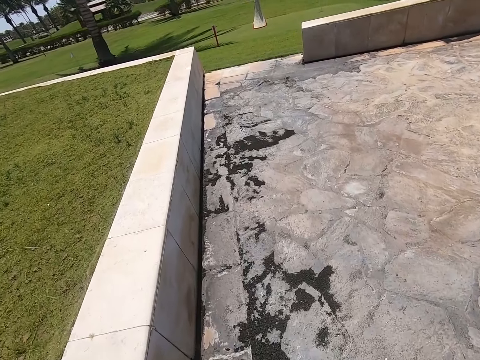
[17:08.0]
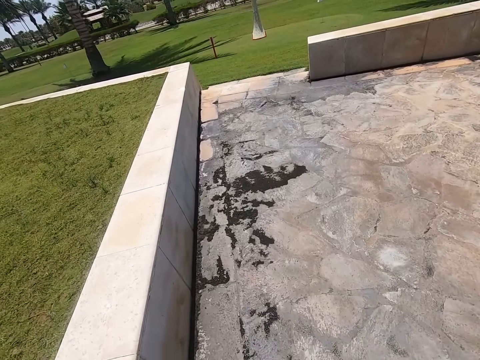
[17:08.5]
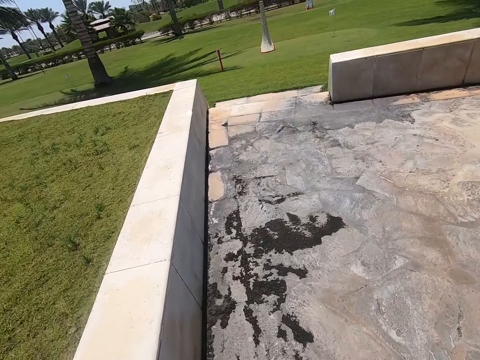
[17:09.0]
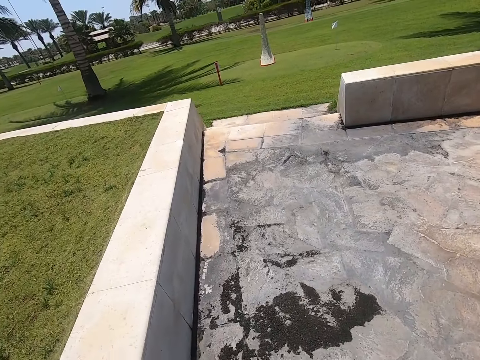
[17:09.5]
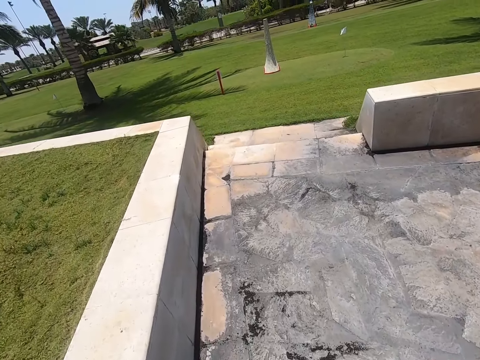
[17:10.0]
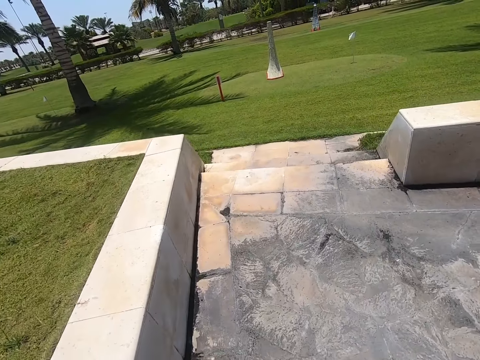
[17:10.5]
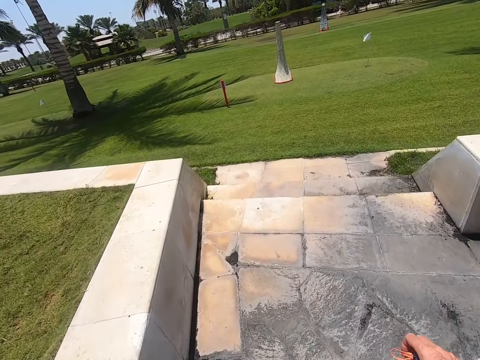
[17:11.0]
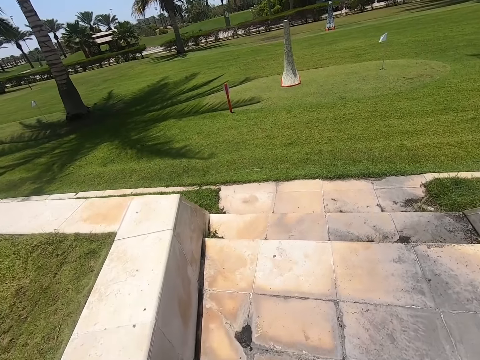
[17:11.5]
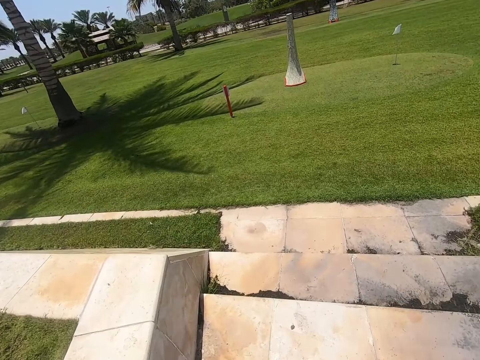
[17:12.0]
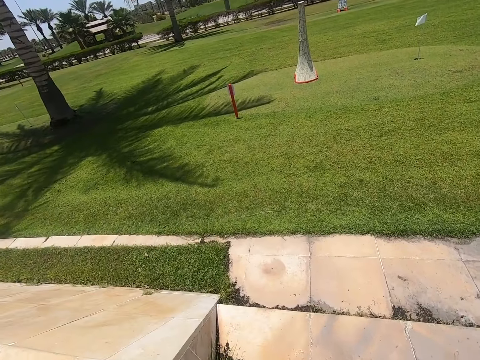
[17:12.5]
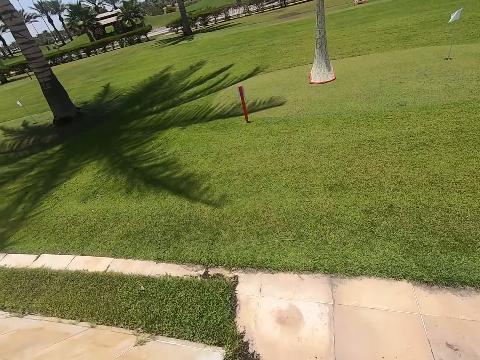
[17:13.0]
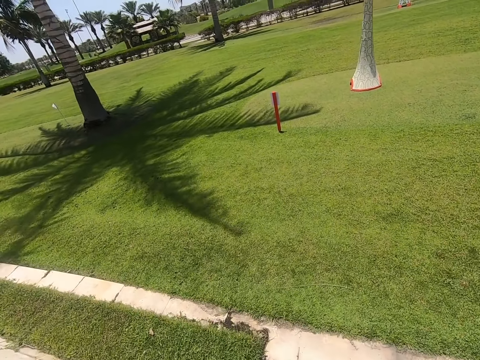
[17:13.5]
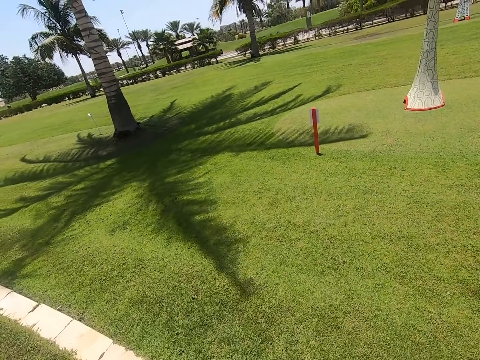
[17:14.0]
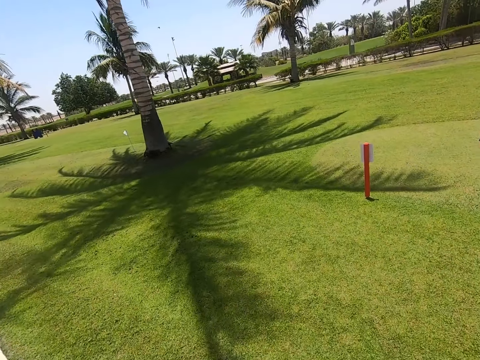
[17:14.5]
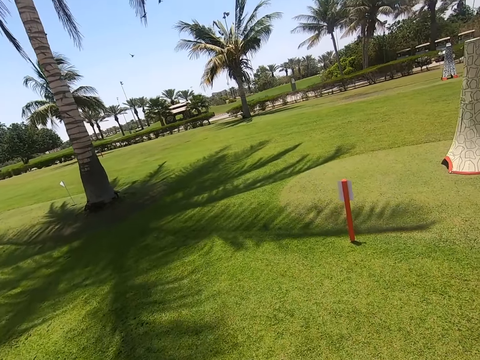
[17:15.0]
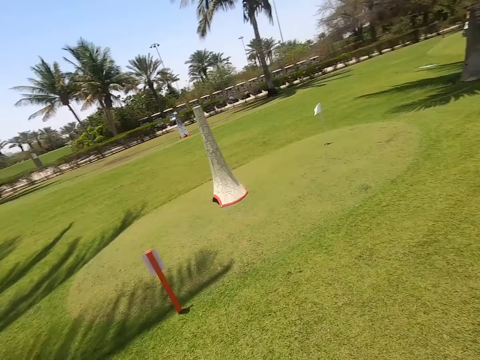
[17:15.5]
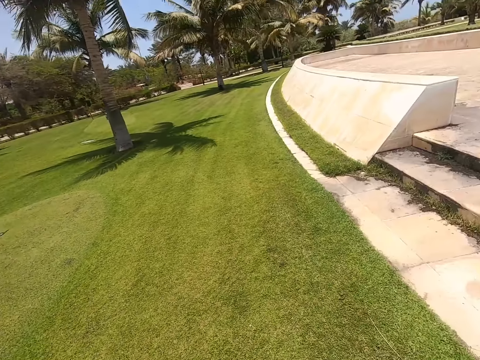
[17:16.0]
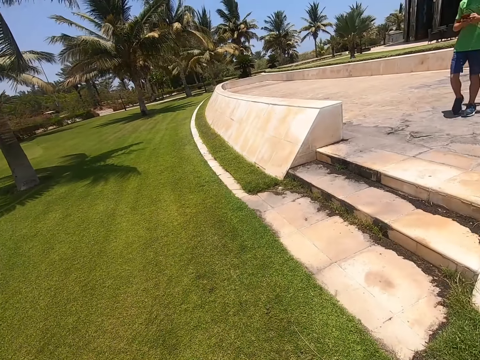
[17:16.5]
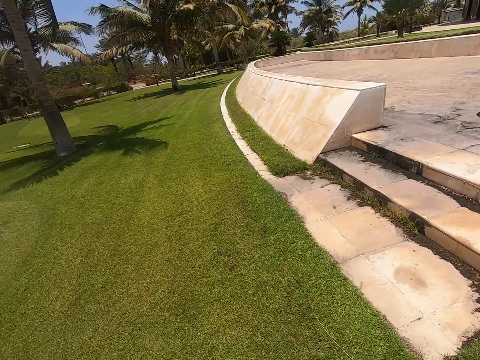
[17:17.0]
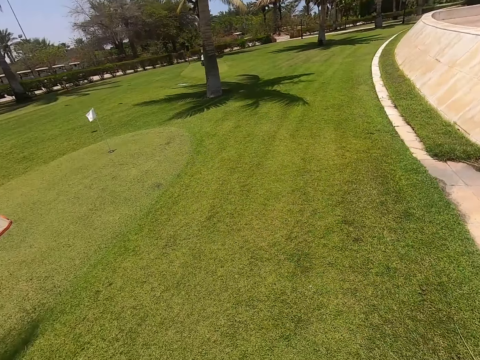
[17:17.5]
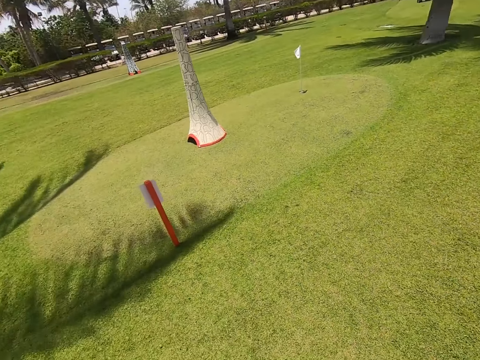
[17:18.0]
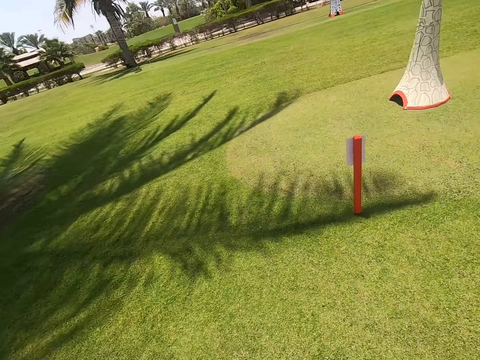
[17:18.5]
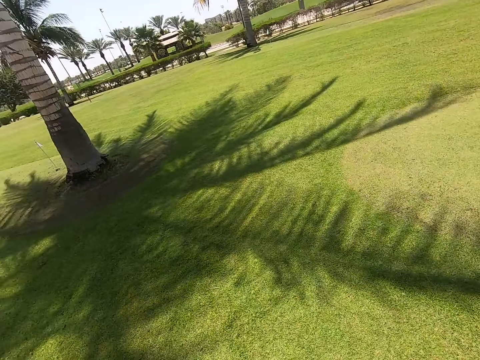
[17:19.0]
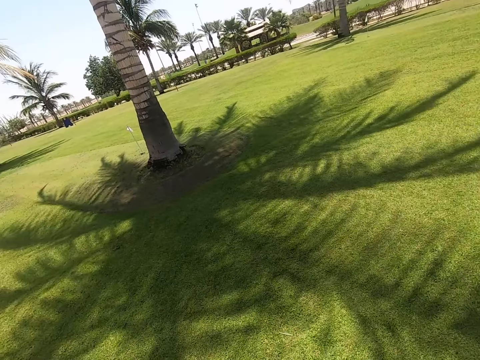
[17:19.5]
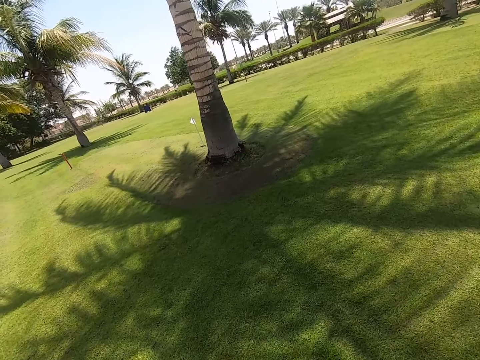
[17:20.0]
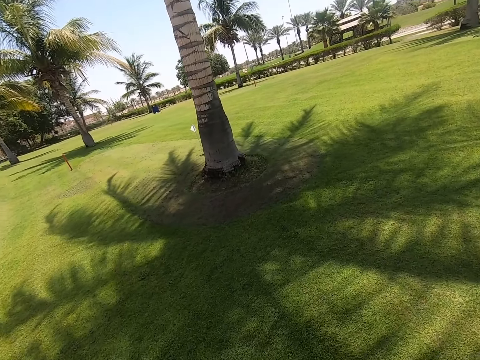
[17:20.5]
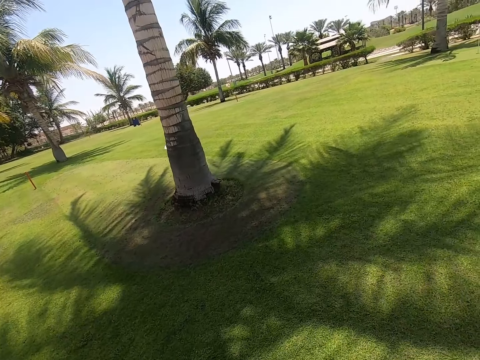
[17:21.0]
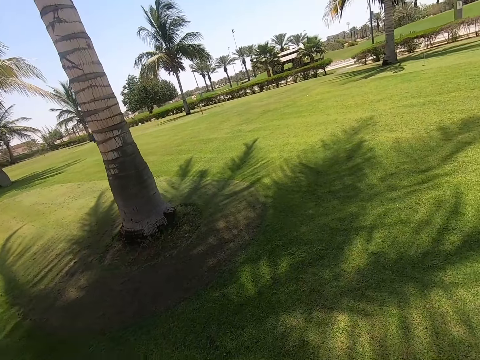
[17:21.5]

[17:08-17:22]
The camera wearer swings his right hand. He looks around the park. A person walks to the park. The camera wearer looks around the park.

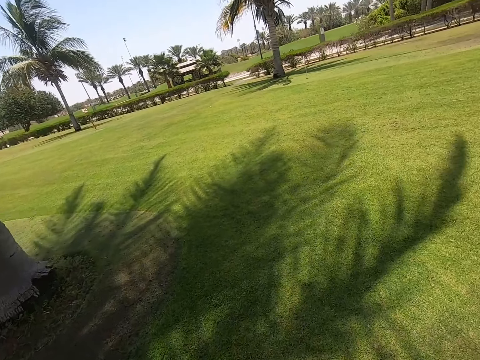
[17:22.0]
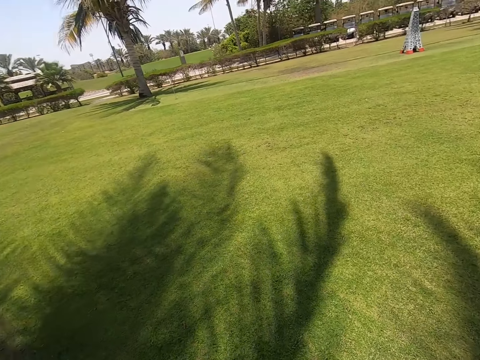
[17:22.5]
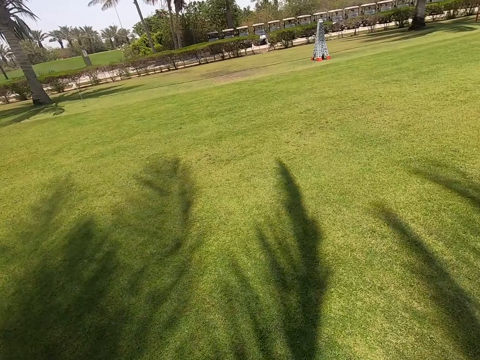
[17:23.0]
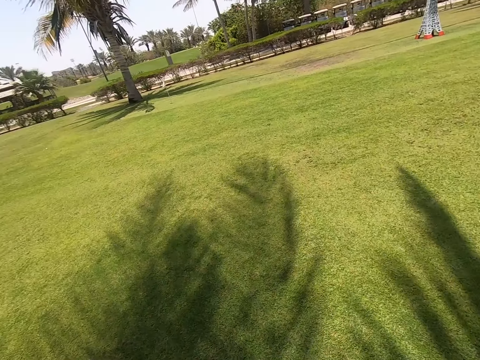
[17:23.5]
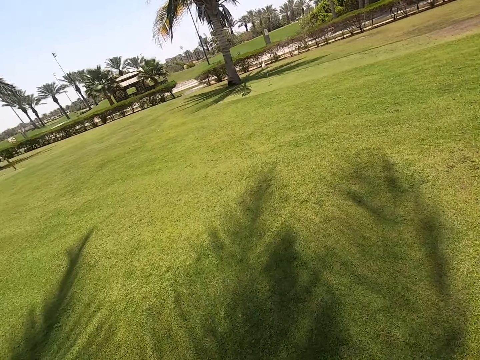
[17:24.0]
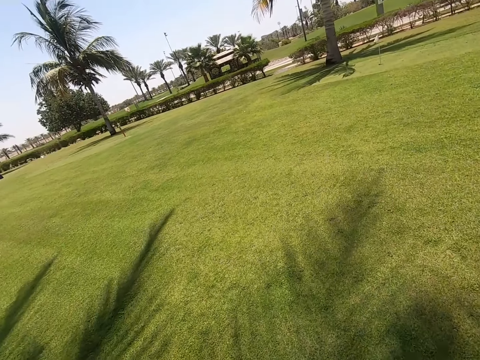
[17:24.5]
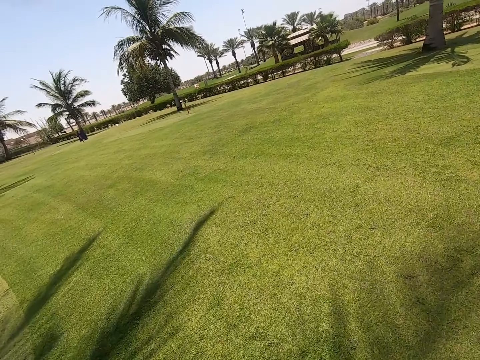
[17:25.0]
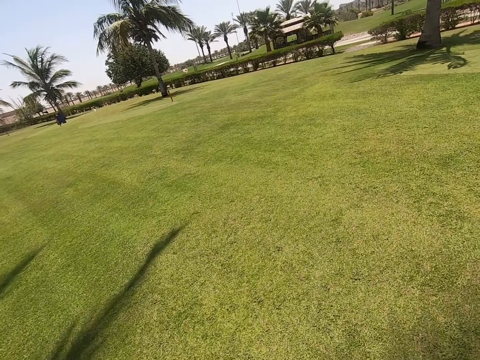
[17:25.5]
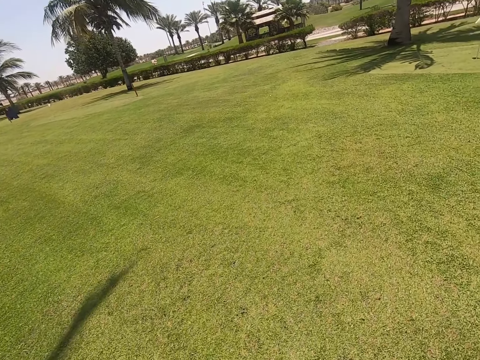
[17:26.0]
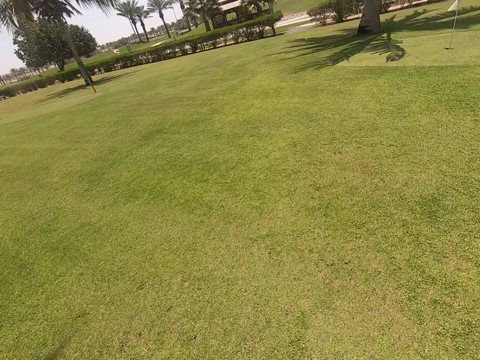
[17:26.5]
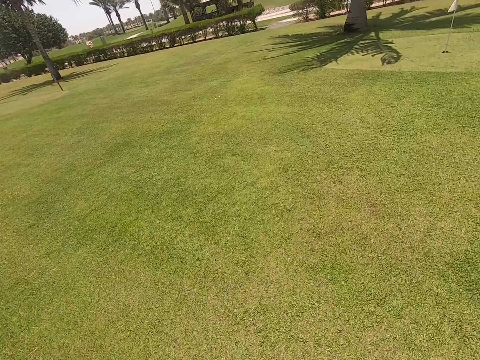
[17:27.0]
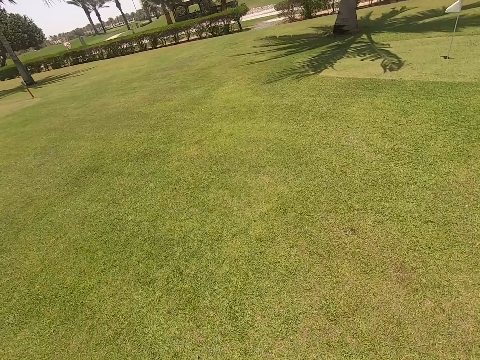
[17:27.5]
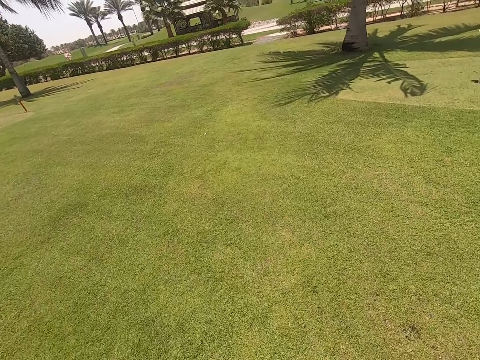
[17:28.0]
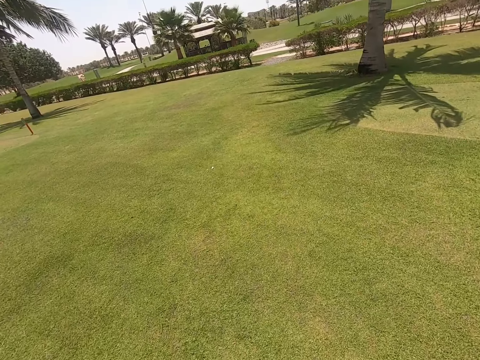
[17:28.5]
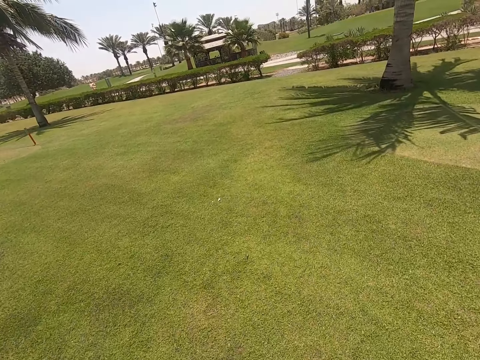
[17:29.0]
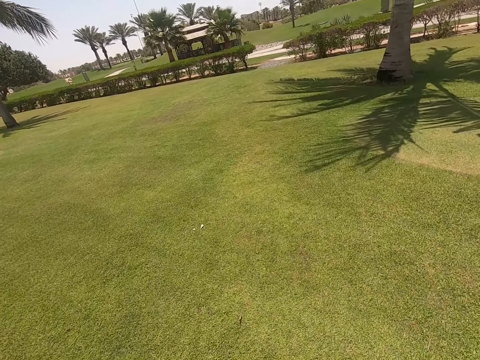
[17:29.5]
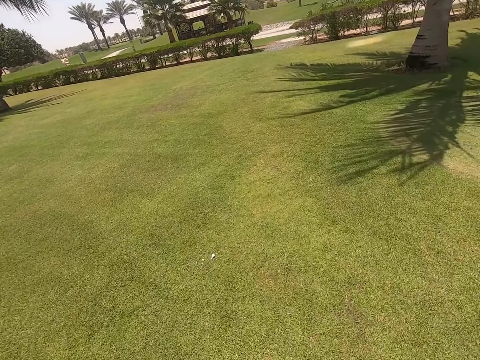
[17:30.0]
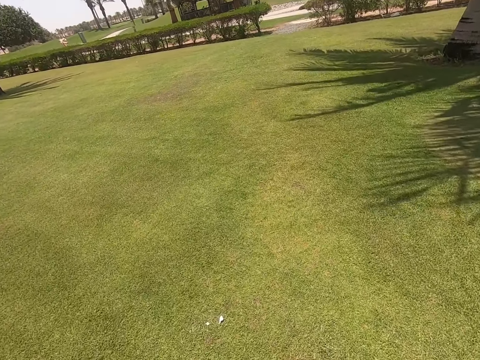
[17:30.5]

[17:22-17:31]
The camera wearer walks at the park.

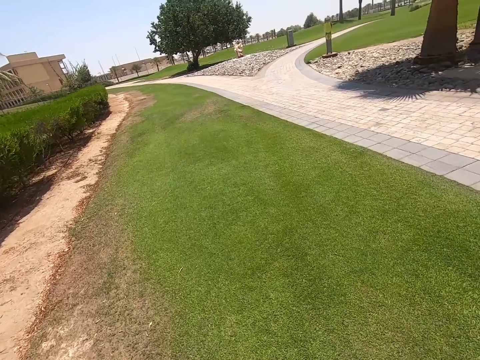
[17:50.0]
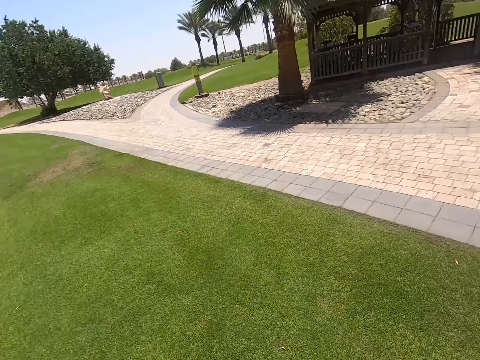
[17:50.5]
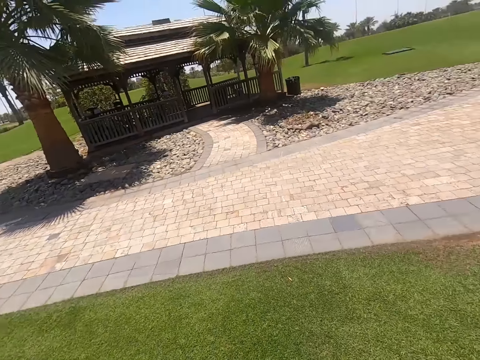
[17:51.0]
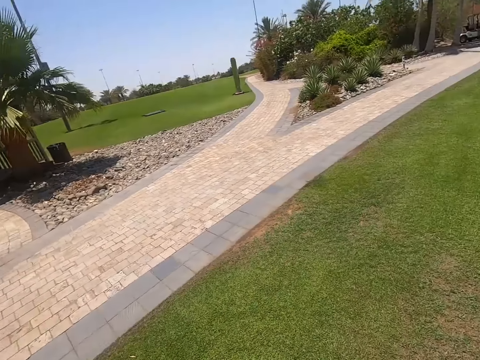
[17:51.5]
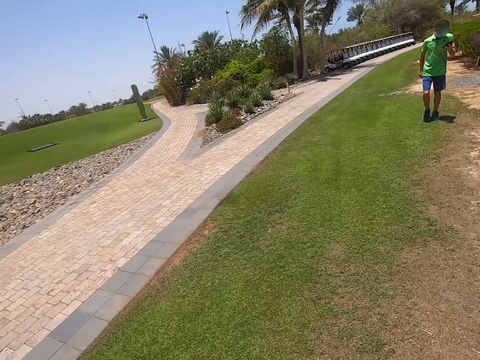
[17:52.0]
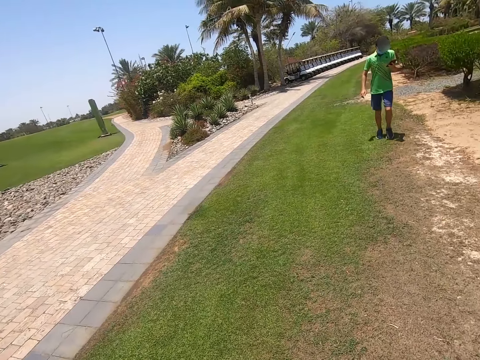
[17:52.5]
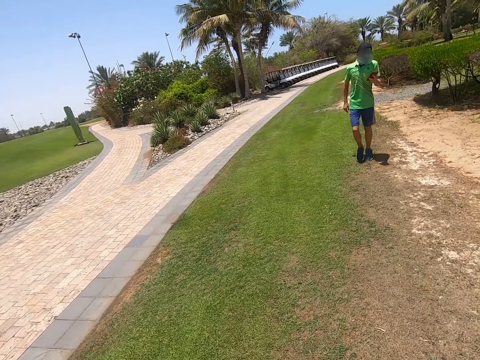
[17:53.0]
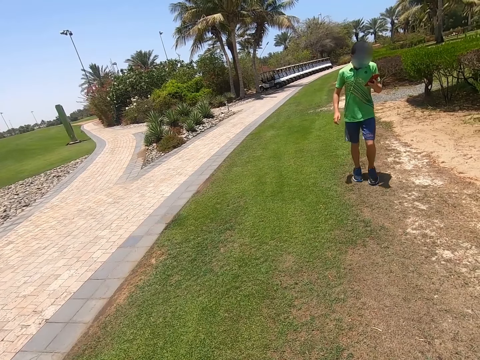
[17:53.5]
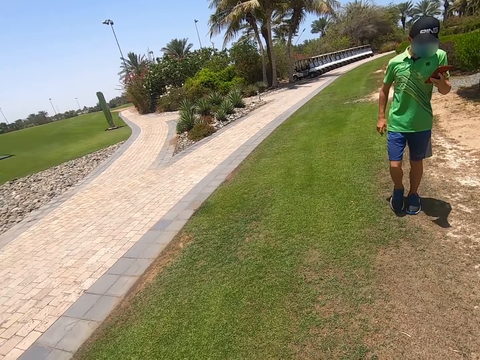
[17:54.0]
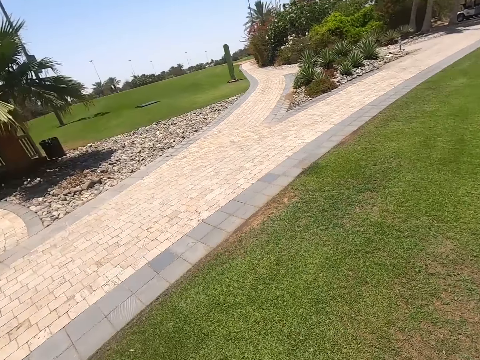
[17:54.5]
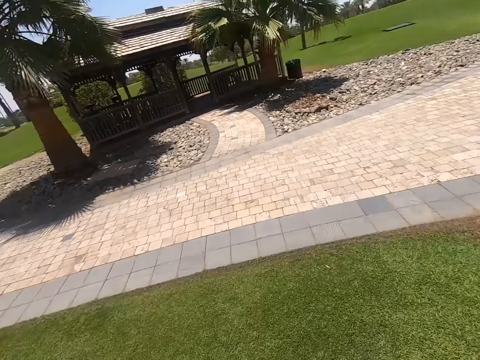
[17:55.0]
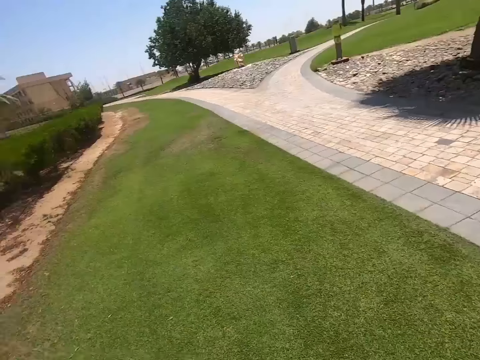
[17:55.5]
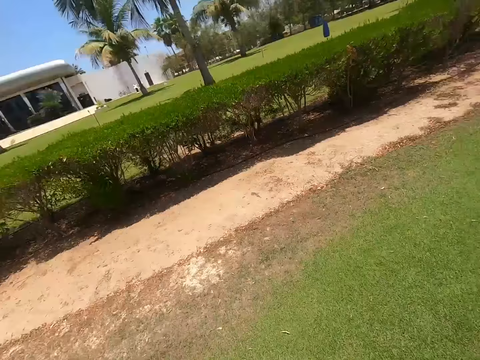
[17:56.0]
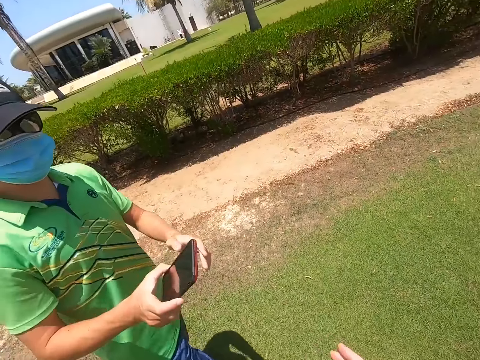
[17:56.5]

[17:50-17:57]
The camera wearer looks around the park. A person walks at the park. The camera wearer looks around the park.
